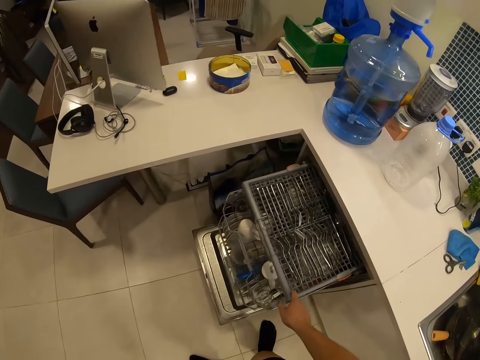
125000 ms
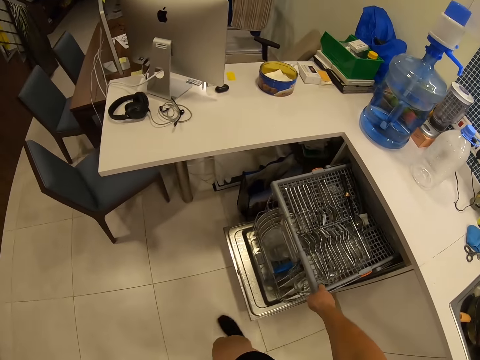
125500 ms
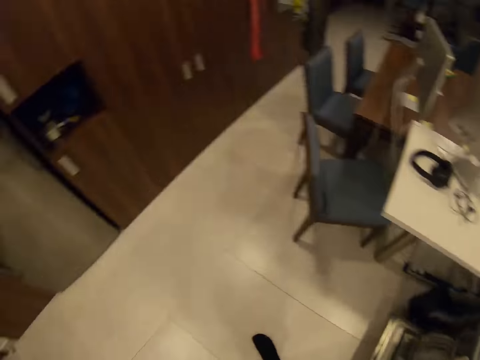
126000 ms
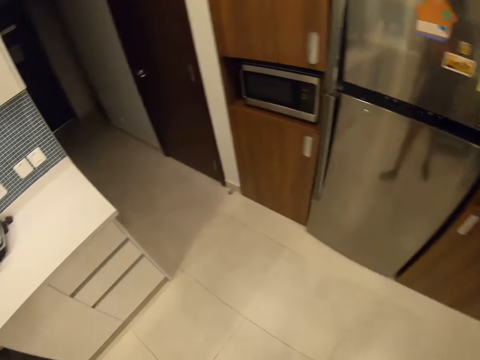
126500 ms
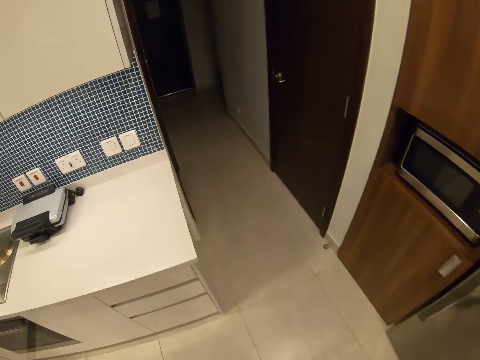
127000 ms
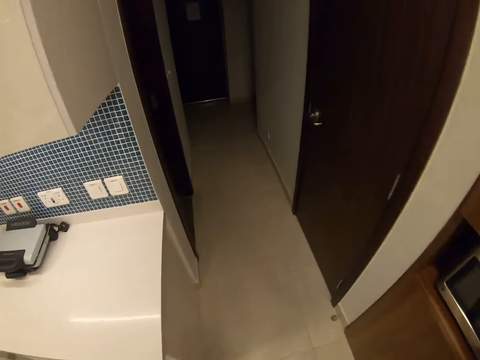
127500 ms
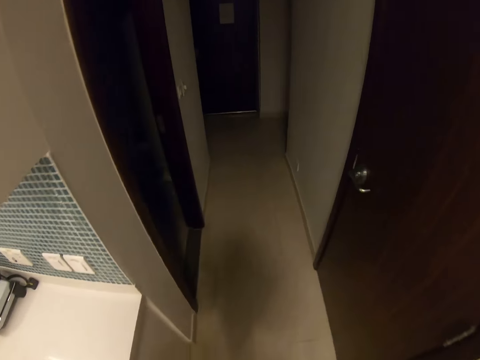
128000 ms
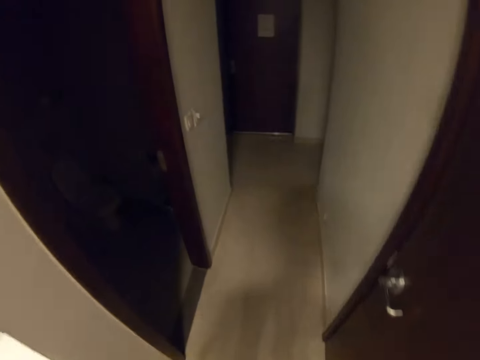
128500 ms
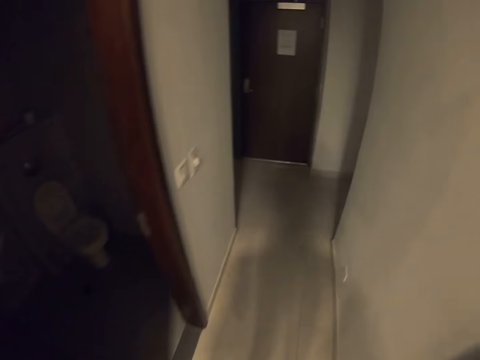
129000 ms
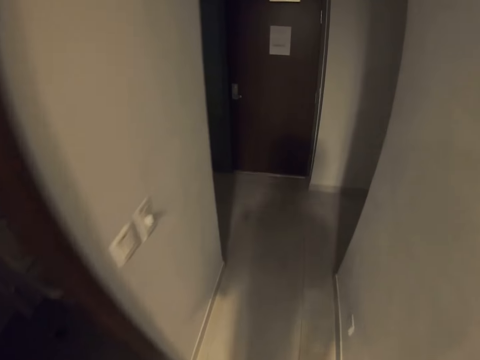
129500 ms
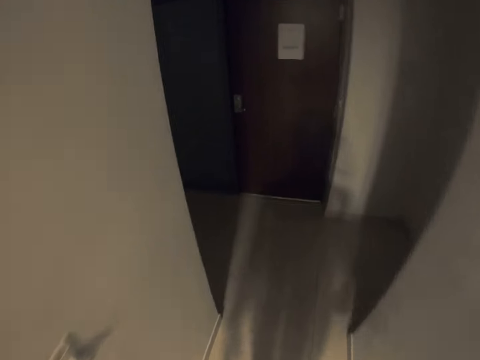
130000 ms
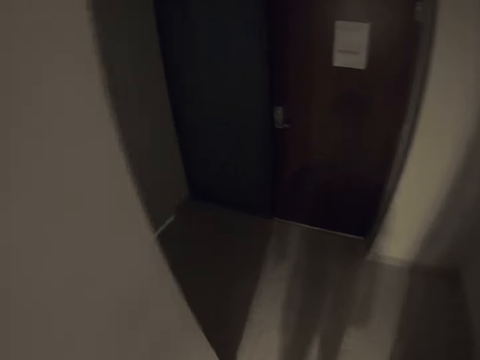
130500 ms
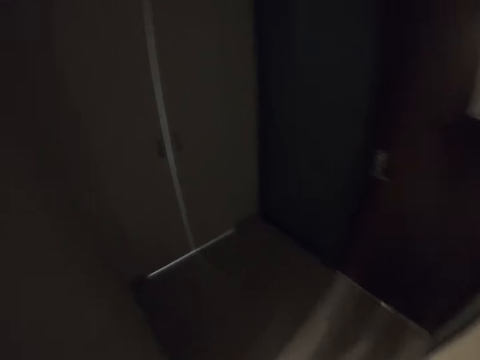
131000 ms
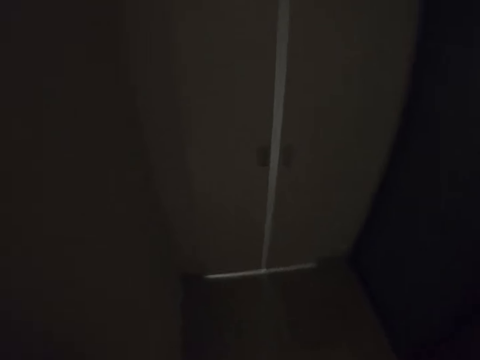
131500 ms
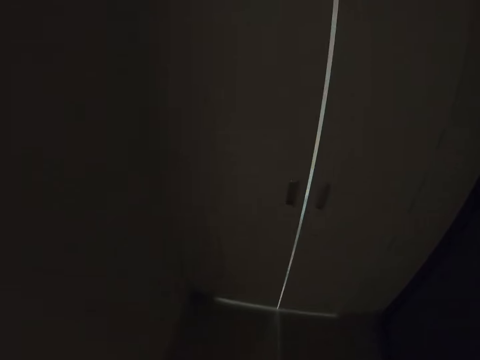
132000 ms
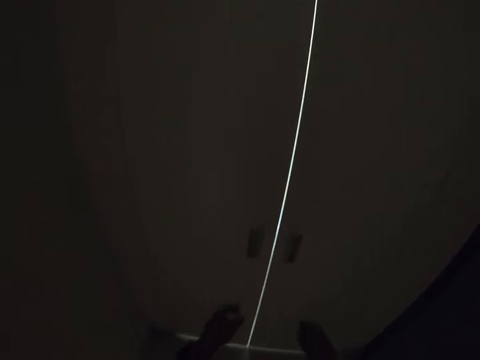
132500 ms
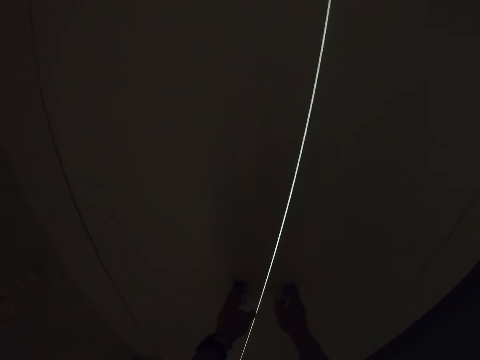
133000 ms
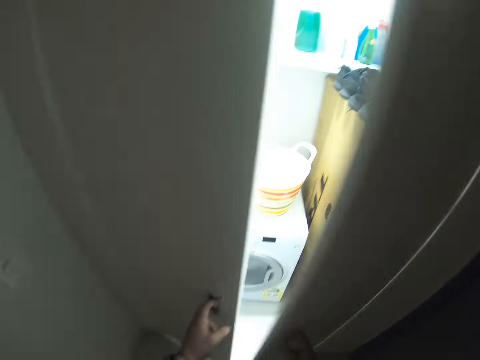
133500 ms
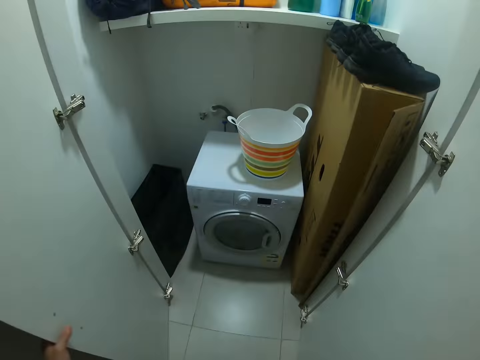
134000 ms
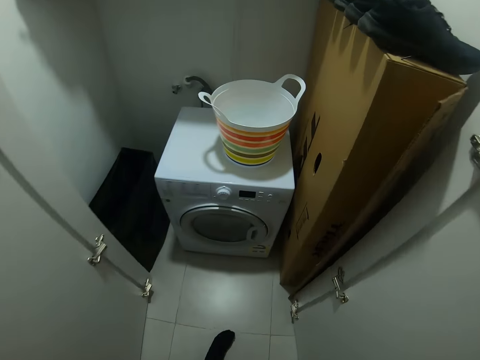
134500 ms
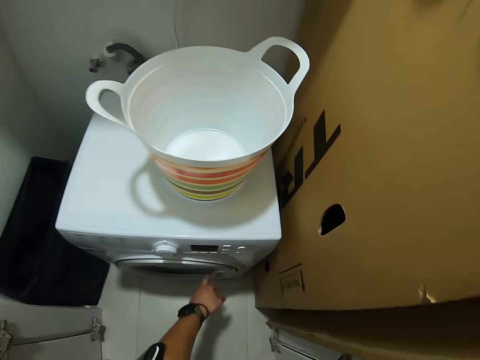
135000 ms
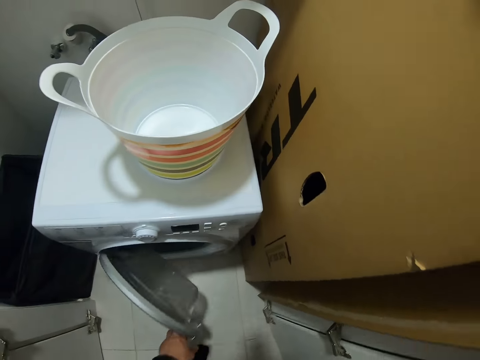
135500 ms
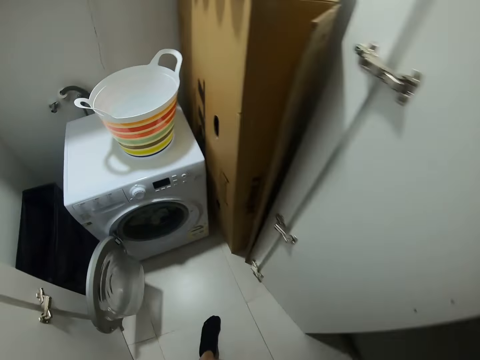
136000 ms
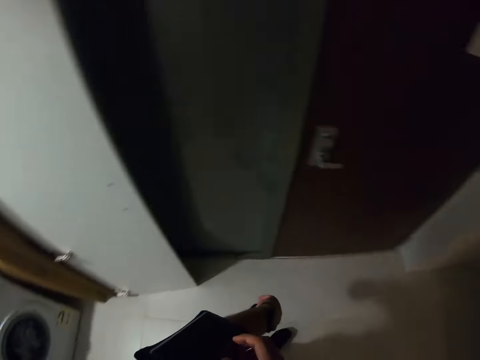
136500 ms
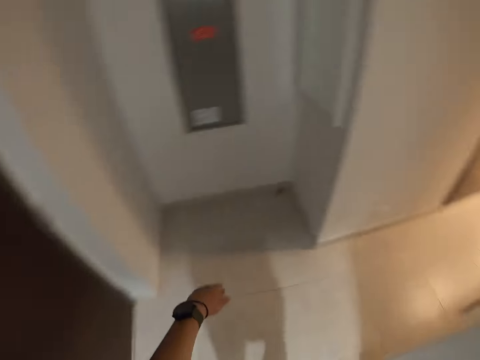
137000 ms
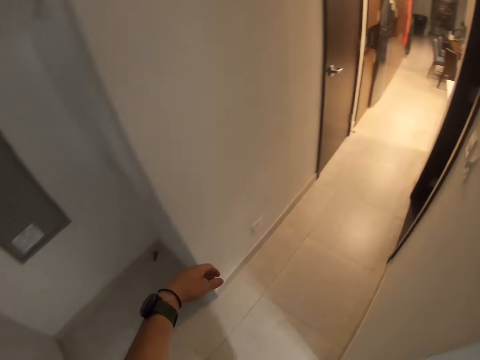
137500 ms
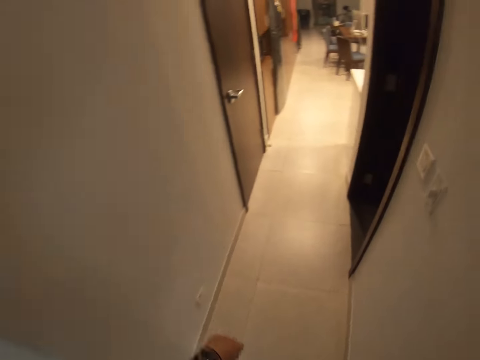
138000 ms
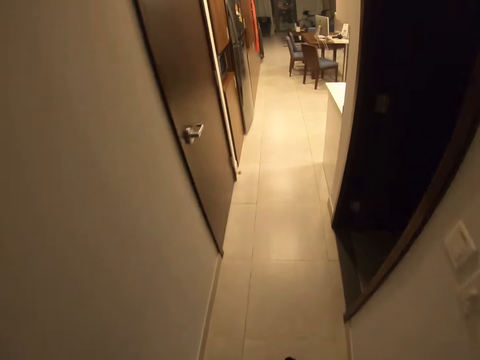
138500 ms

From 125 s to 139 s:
The camera wearer walks around the house. They open a door. They open the washing machine door. They walk around the house.

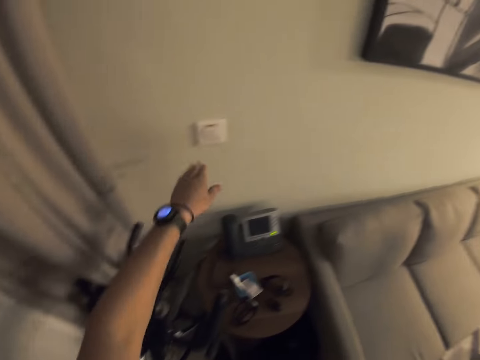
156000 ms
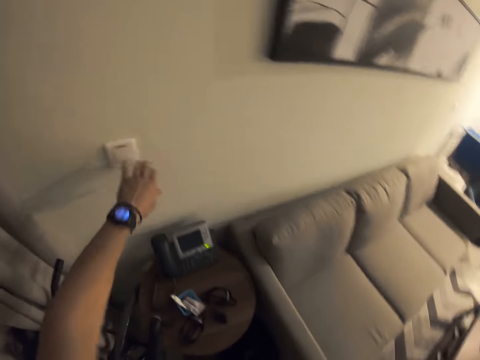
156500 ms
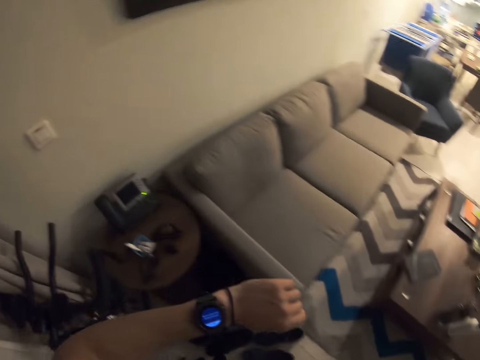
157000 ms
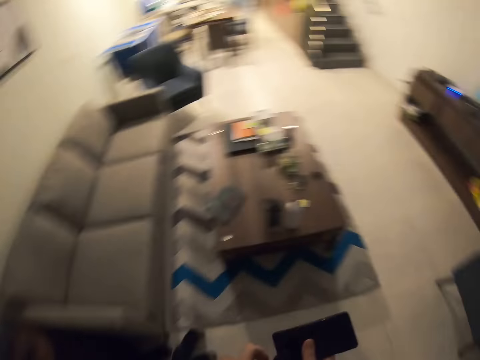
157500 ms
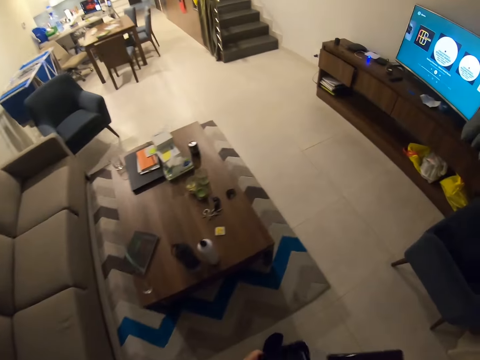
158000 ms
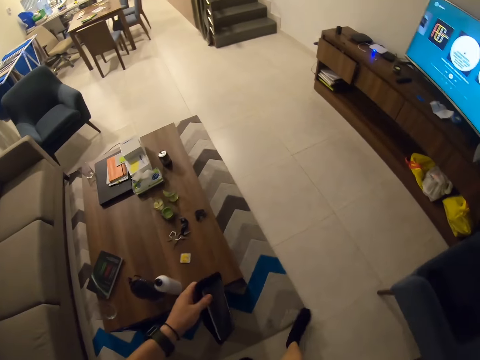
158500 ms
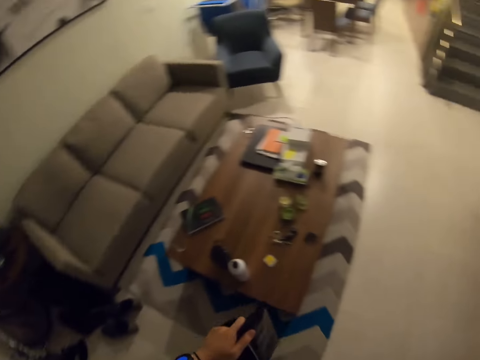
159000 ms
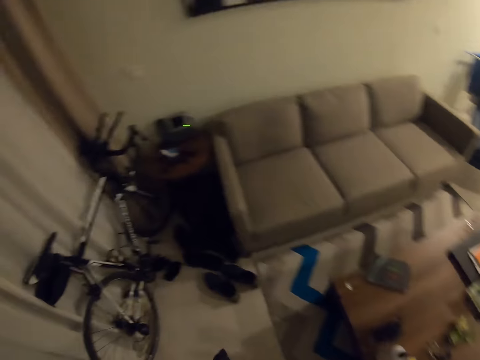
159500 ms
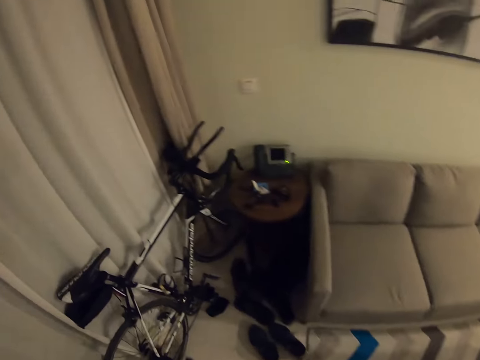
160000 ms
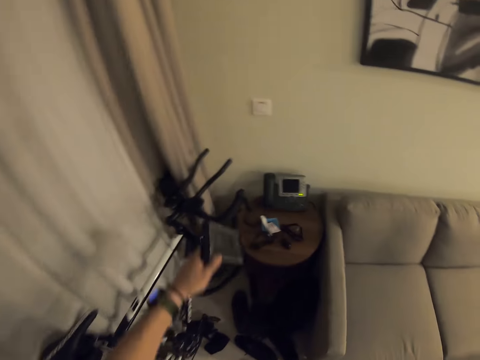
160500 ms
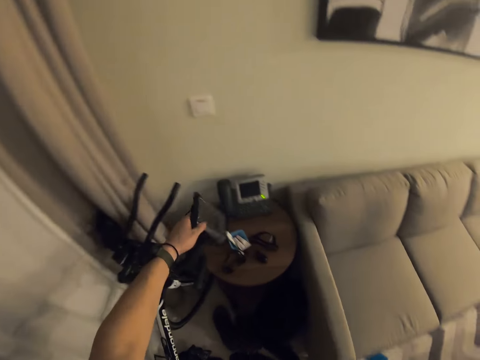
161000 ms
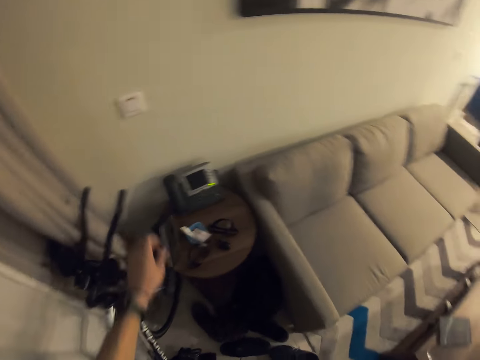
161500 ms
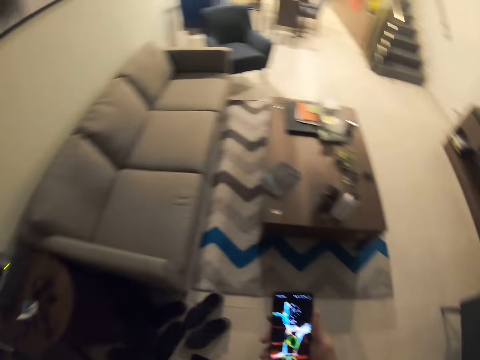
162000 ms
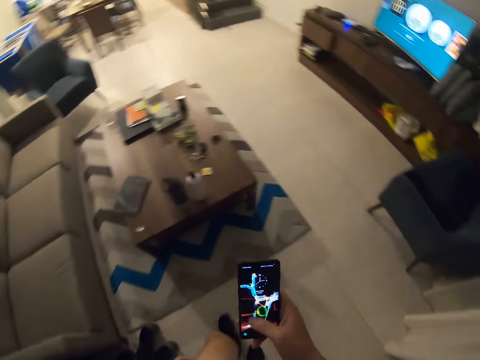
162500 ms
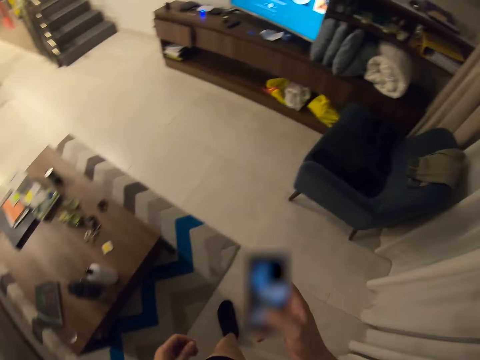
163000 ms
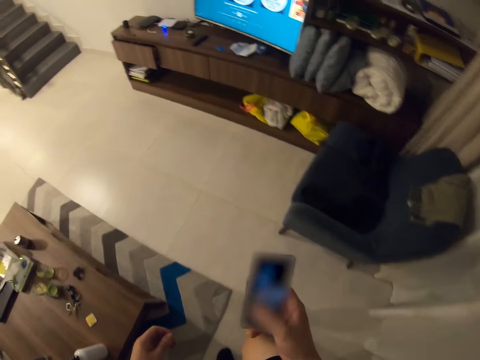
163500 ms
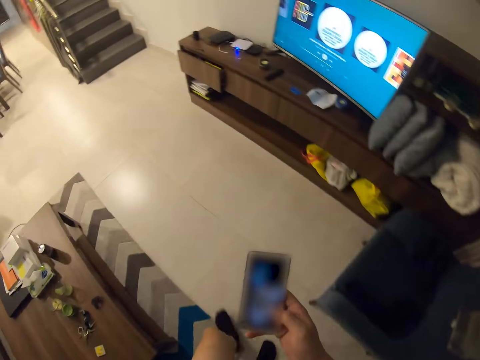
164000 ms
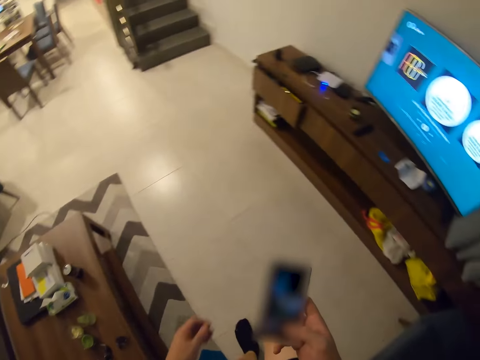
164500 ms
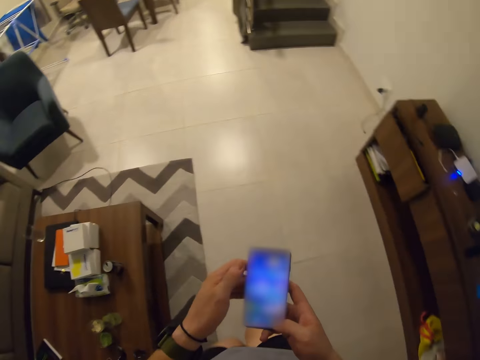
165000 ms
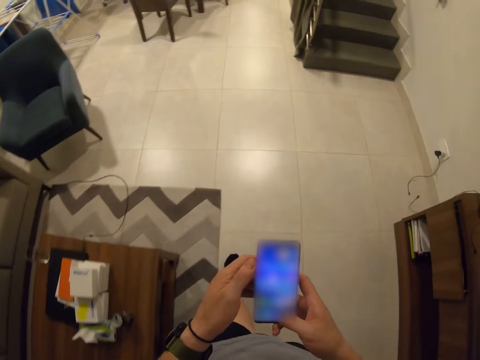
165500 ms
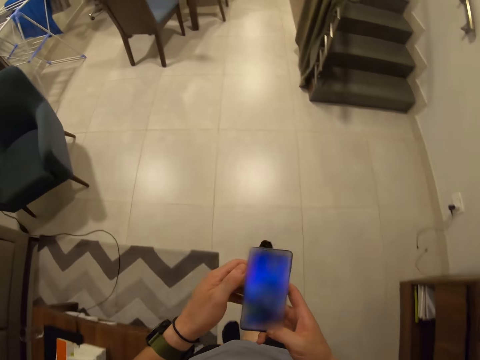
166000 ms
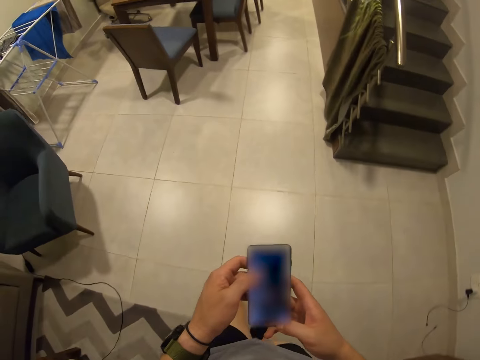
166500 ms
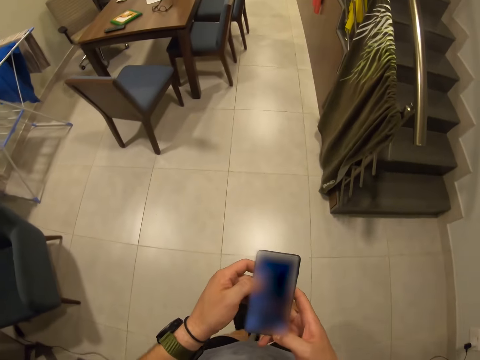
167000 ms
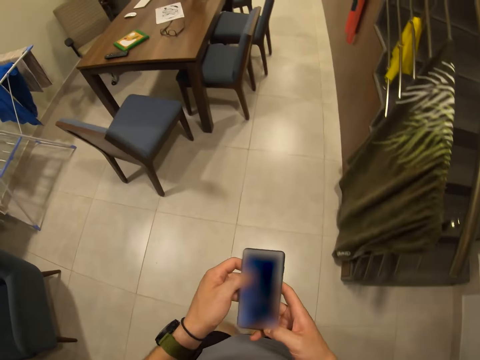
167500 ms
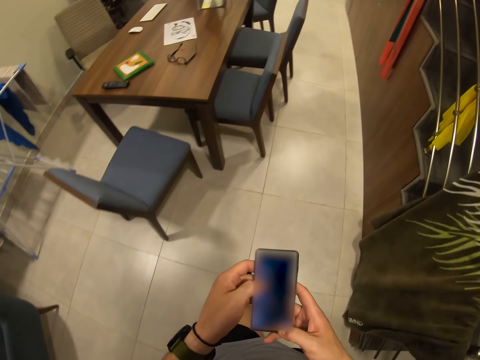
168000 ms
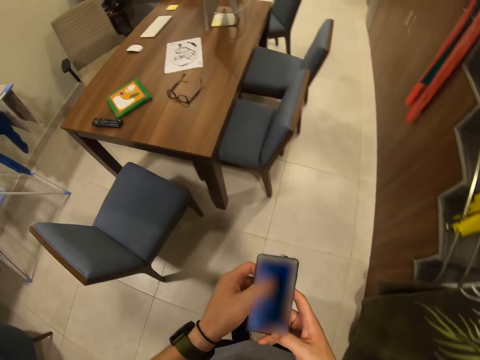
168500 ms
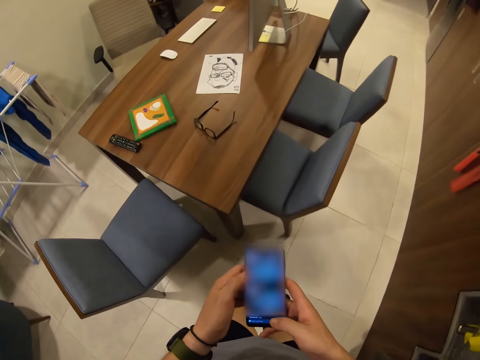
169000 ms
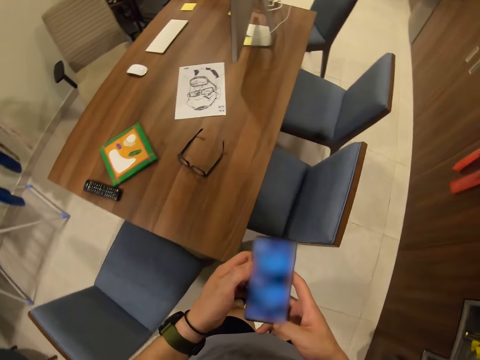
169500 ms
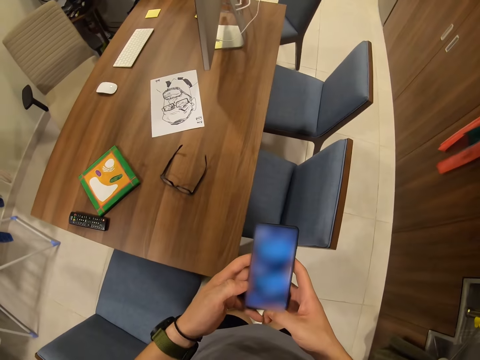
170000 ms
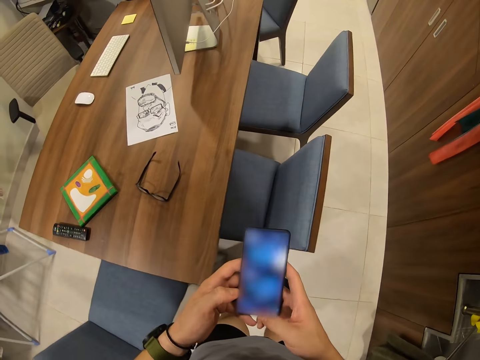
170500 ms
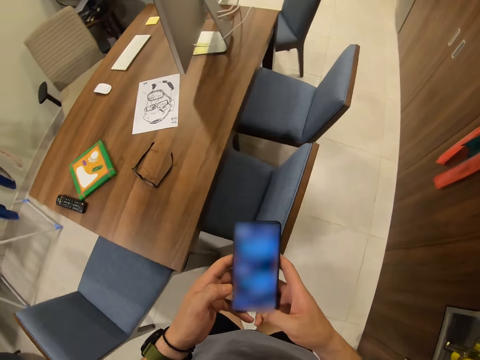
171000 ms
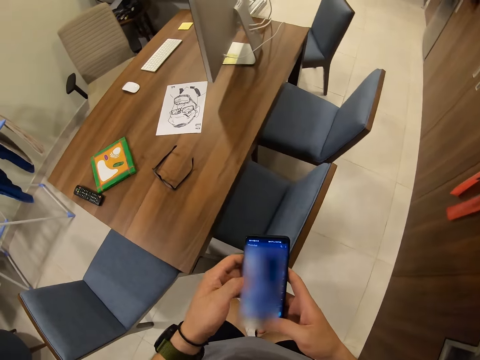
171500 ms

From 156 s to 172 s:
The camera wearer touches the power socket. He checks his watch. He holds his phone. He walks around the house. He places the phone cover on a bike or stool. He uses the phone. He walks around the house. He uses the phone. He walks around the house.
